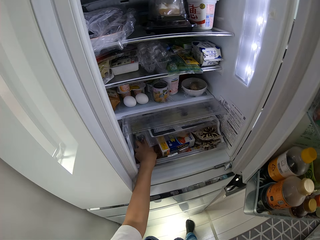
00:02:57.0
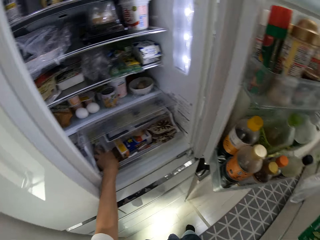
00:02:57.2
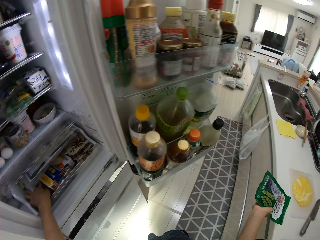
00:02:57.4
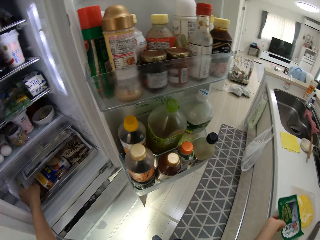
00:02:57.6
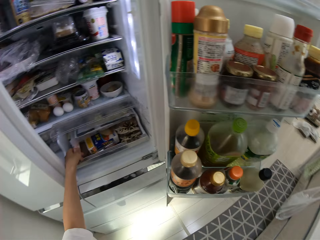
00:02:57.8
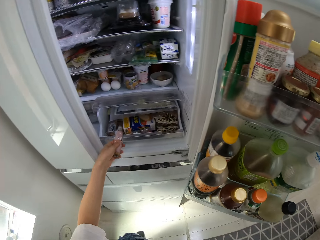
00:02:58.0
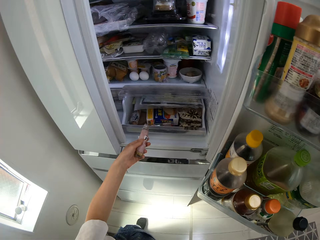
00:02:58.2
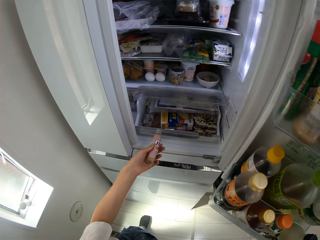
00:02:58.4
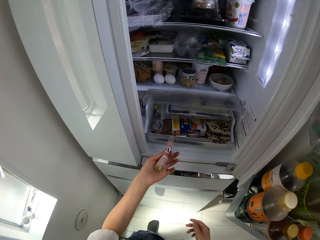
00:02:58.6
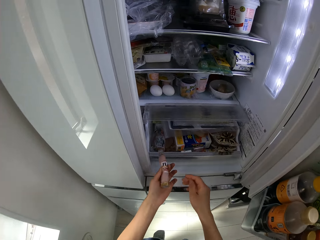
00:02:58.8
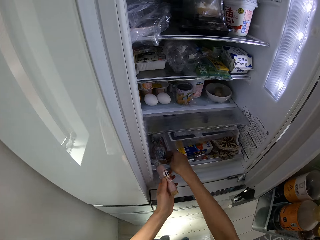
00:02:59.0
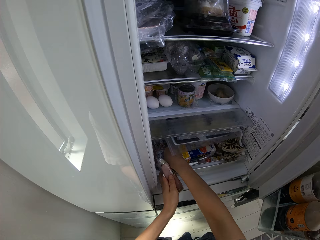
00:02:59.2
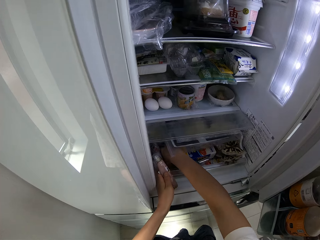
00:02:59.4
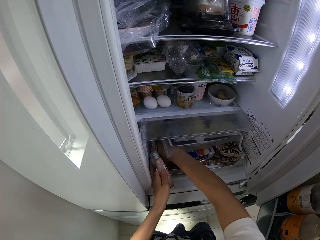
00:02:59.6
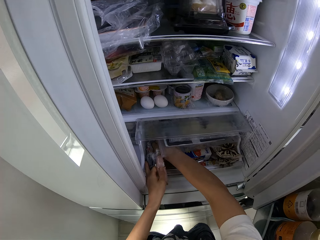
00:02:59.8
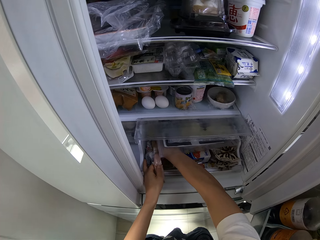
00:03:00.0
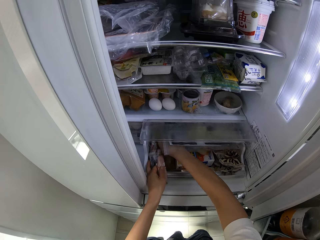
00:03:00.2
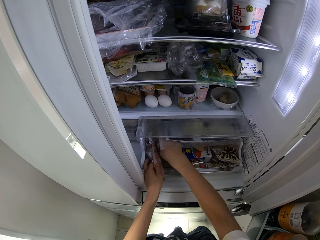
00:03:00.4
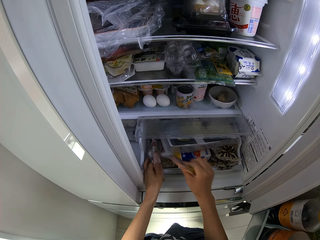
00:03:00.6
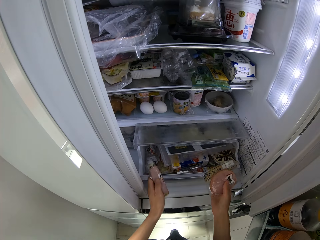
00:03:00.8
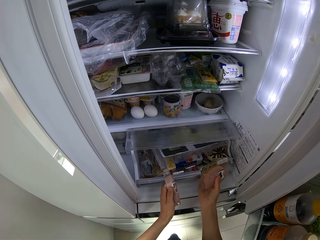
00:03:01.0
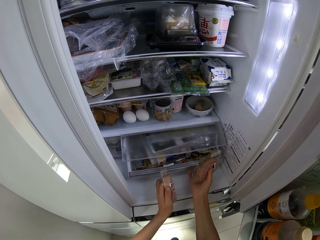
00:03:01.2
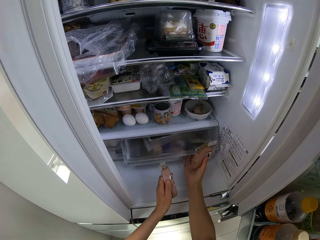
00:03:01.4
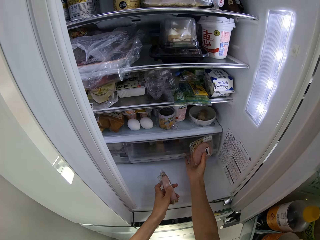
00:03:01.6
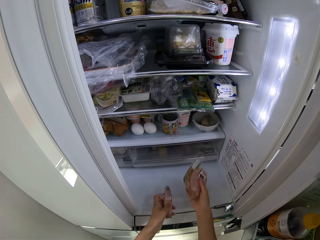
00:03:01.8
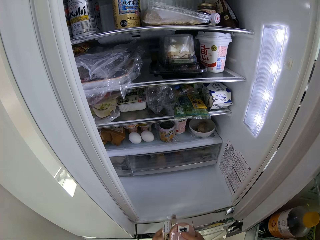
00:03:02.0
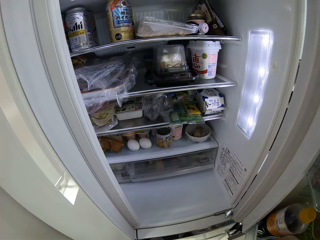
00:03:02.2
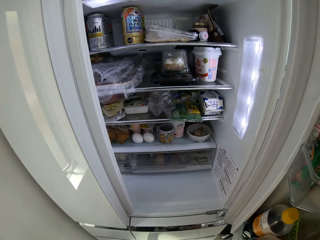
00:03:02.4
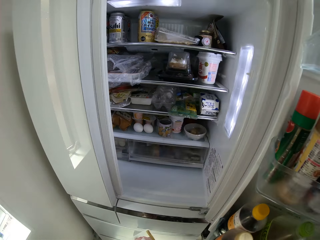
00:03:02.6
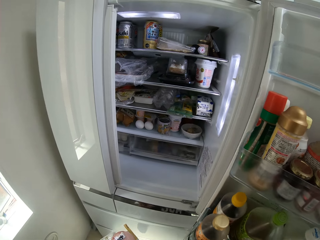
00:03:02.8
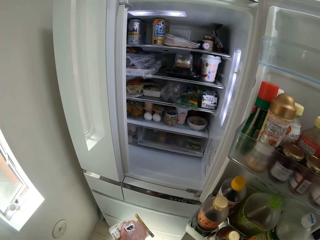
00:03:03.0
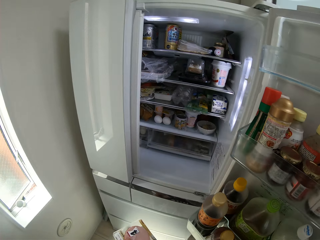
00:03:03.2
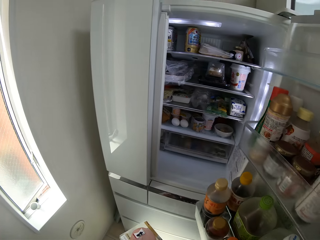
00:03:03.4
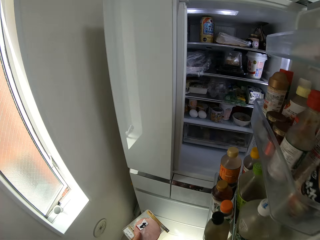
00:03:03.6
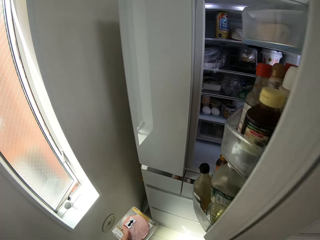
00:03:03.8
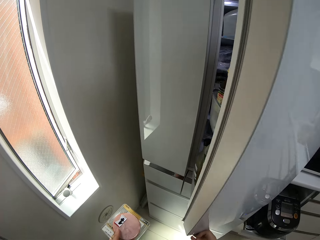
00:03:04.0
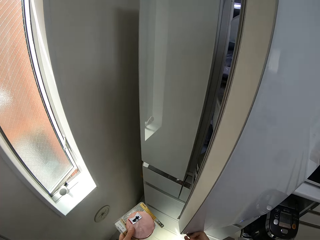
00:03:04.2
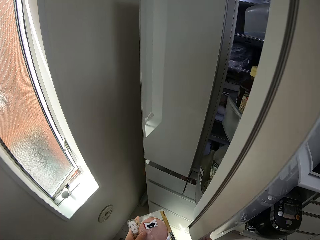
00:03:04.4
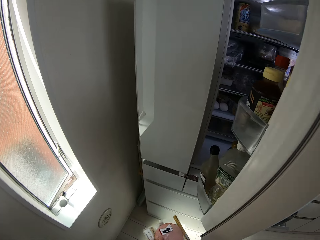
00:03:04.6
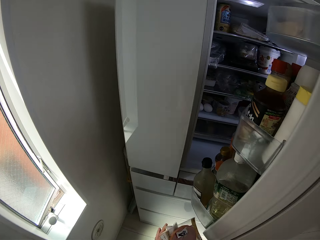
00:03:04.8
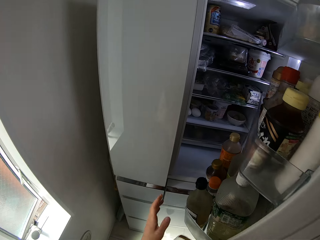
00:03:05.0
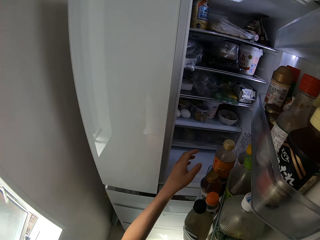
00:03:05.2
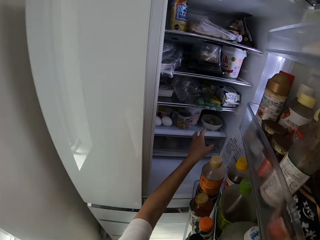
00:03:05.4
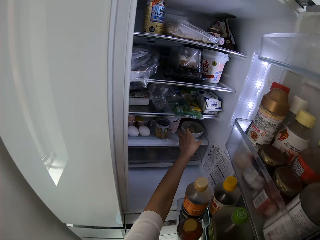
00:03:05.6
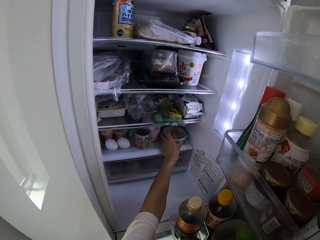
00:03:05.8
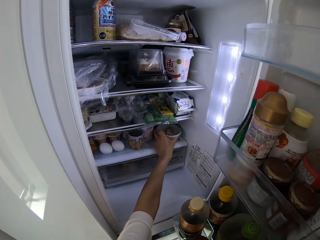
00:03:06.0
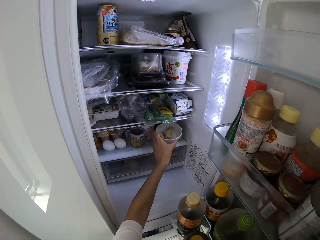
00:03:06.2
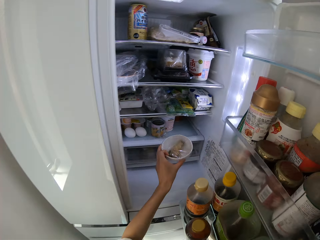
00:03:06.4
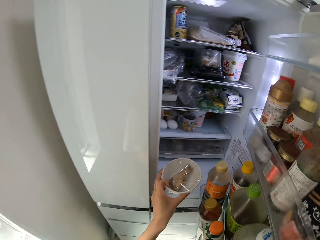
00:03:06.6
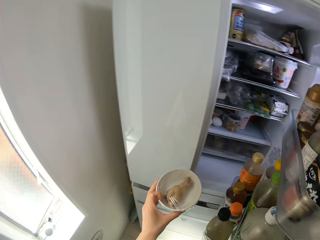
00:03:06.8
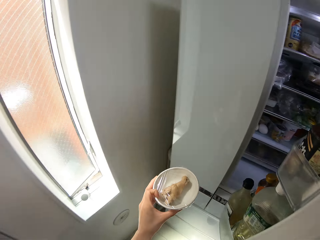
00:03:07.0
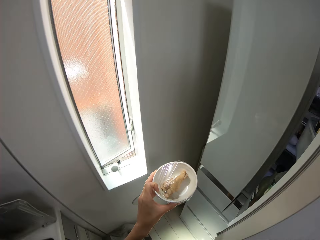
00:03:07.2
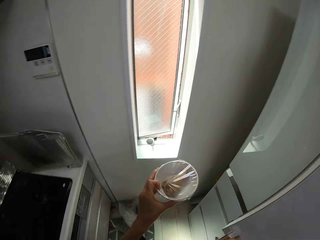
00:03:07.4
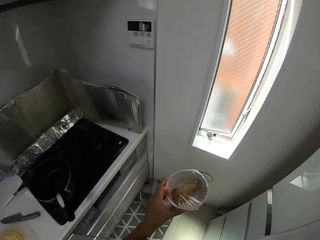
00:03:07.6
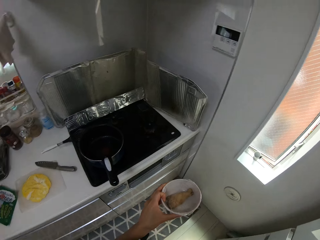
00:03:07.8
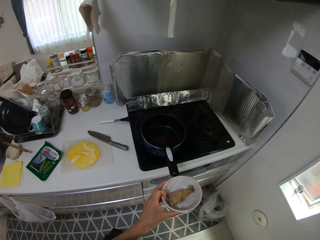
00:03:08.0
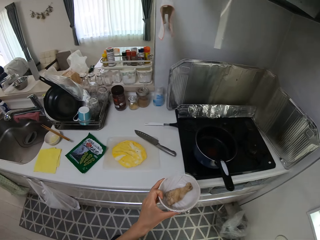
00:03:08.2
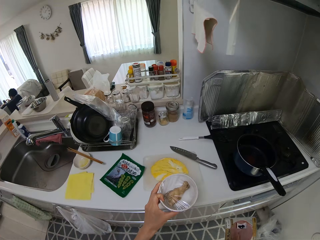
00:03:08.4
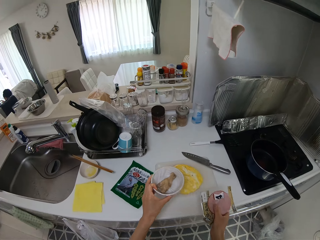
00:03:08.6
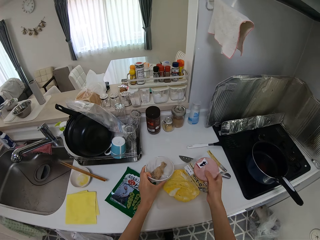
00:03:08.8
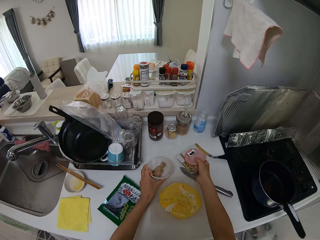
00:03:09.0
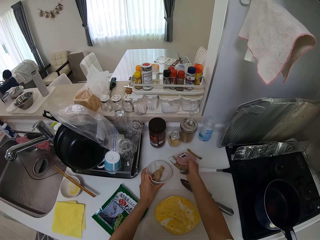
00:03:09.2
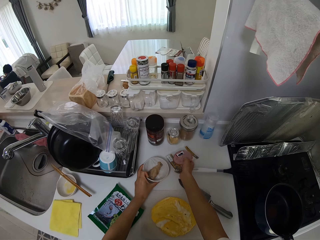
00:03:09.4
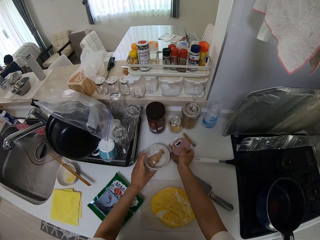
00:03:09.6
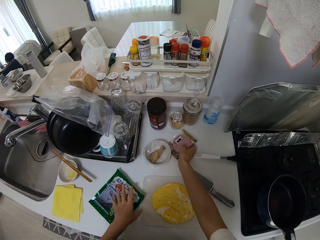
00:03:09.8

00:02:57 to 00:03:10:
The camera wearer picks a tube from the compartment with her left hand. She picks a nylon from the compartment with her right hand. She shuts the compartment of the fridge. She picks a container from the fridge. She closes the fridge door. She walks toward the cooker. She drops the tube on the cabinet.

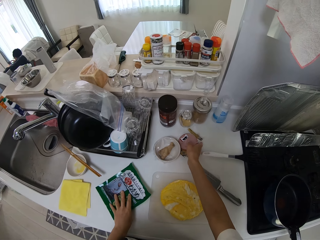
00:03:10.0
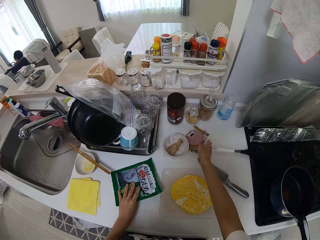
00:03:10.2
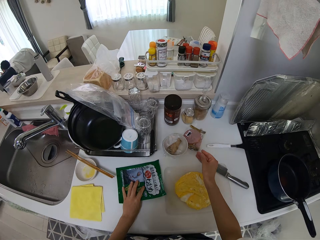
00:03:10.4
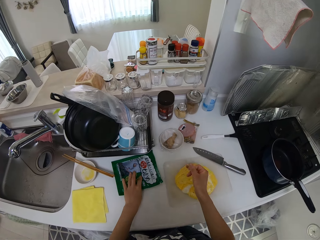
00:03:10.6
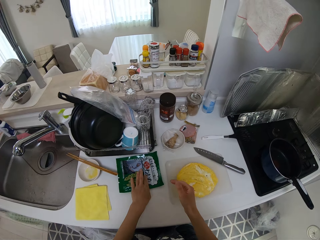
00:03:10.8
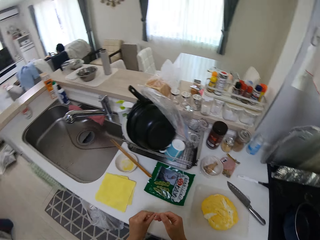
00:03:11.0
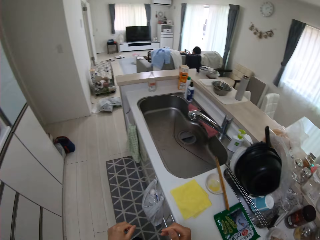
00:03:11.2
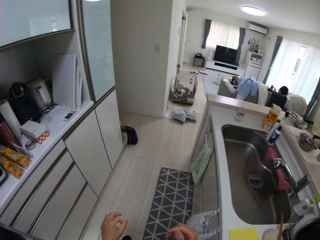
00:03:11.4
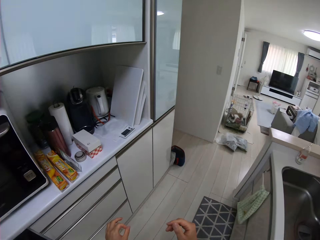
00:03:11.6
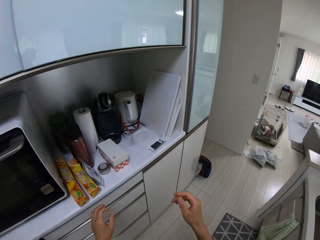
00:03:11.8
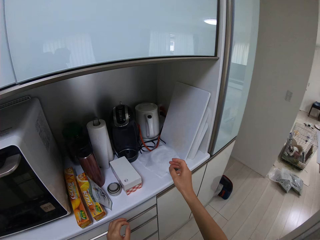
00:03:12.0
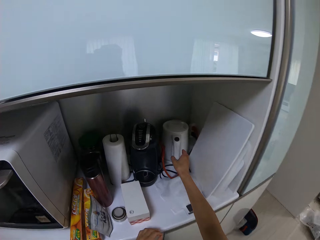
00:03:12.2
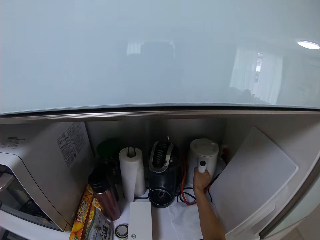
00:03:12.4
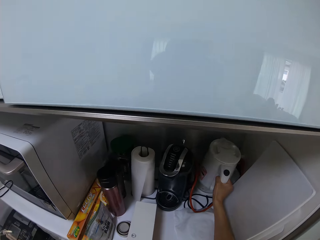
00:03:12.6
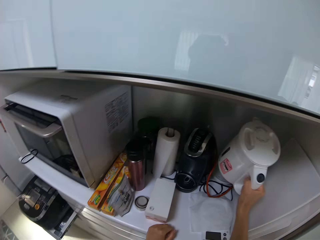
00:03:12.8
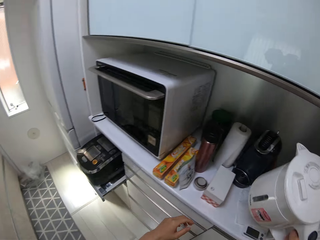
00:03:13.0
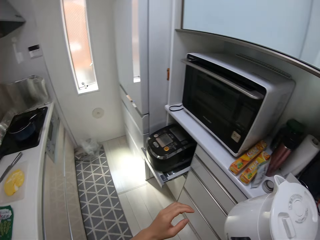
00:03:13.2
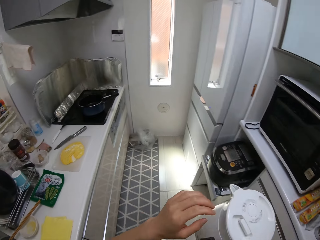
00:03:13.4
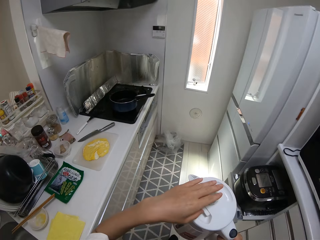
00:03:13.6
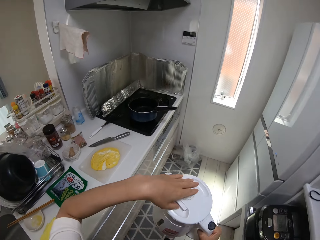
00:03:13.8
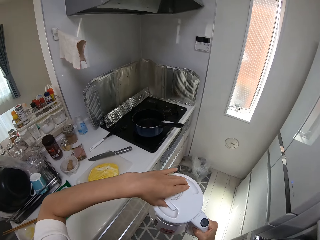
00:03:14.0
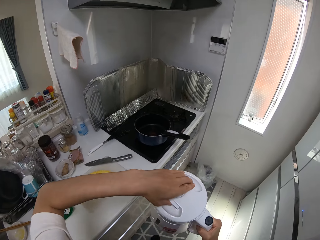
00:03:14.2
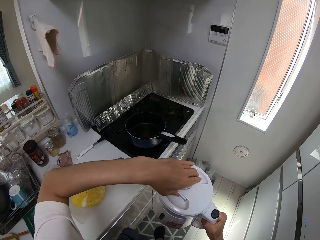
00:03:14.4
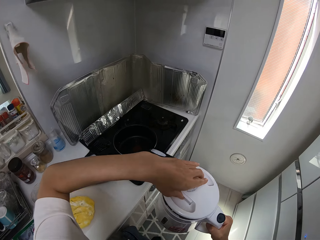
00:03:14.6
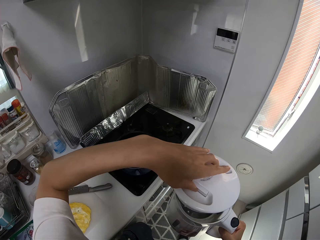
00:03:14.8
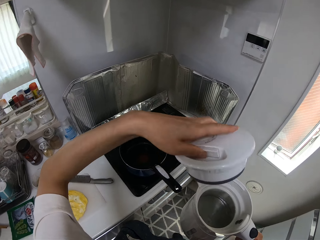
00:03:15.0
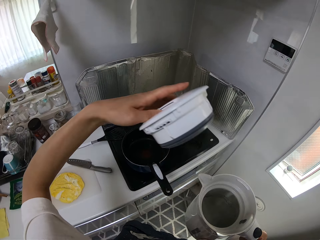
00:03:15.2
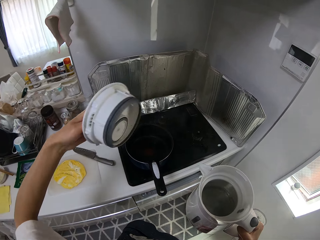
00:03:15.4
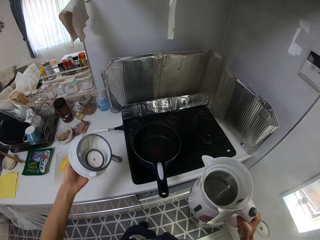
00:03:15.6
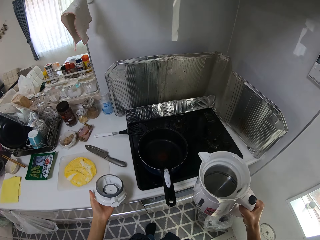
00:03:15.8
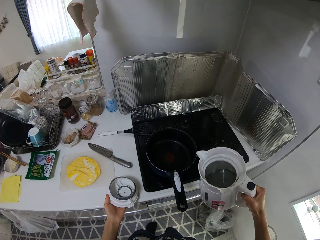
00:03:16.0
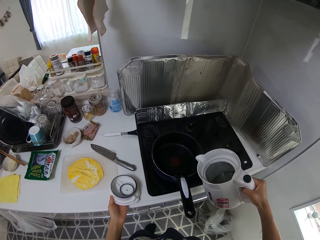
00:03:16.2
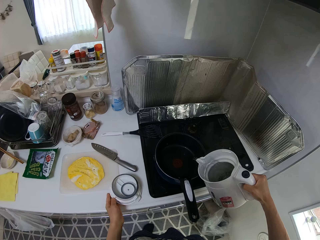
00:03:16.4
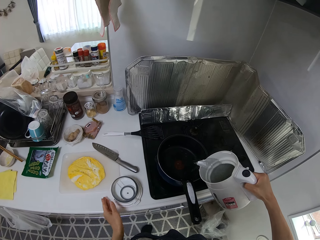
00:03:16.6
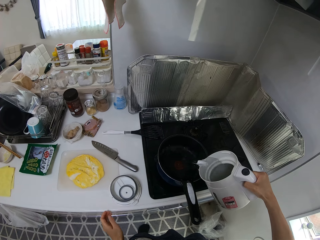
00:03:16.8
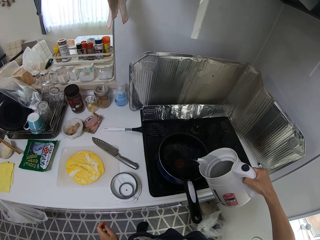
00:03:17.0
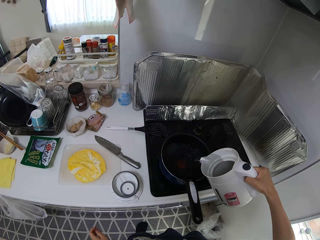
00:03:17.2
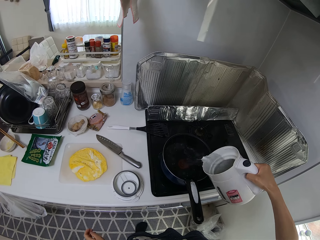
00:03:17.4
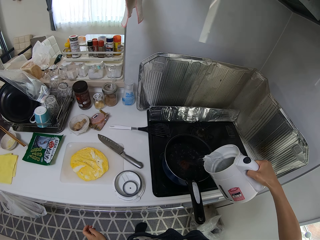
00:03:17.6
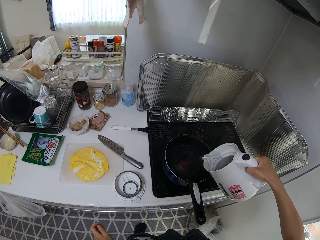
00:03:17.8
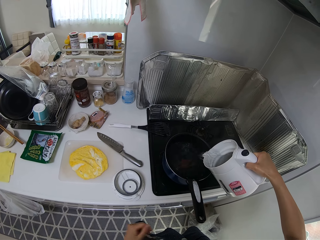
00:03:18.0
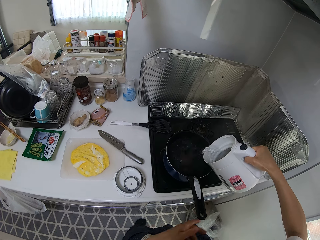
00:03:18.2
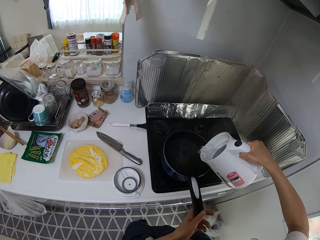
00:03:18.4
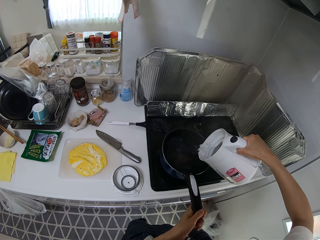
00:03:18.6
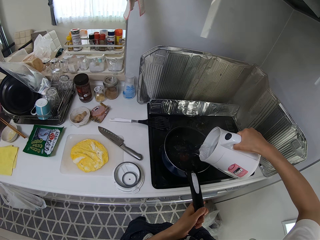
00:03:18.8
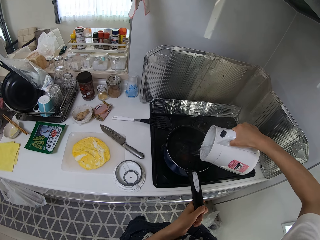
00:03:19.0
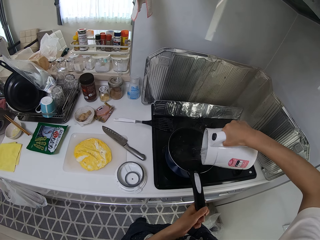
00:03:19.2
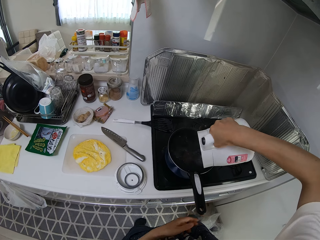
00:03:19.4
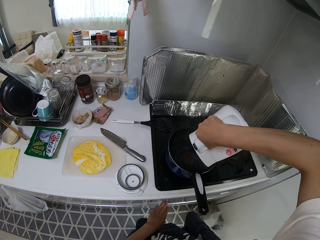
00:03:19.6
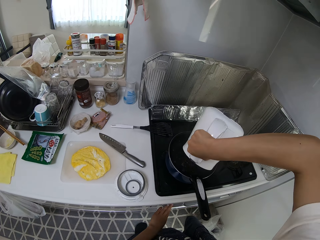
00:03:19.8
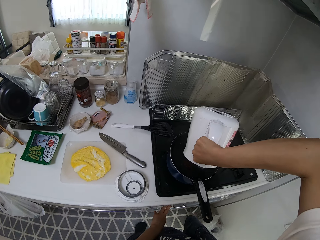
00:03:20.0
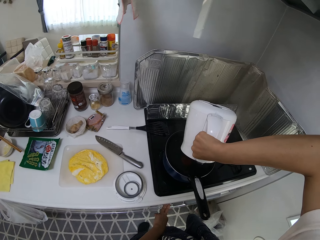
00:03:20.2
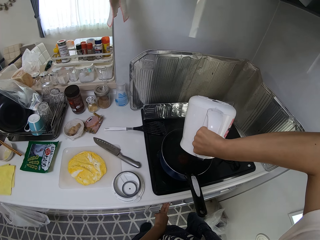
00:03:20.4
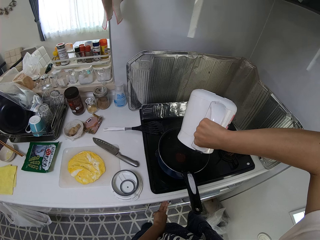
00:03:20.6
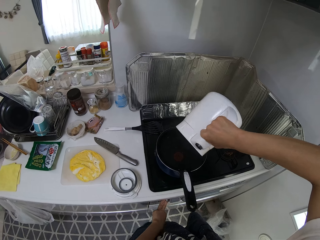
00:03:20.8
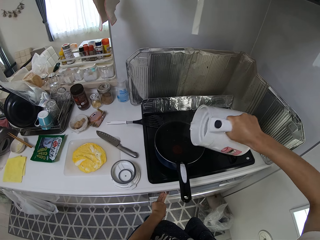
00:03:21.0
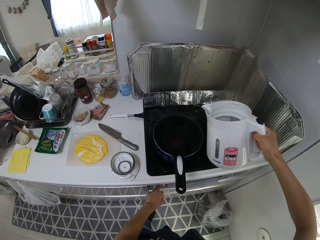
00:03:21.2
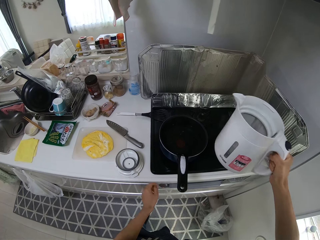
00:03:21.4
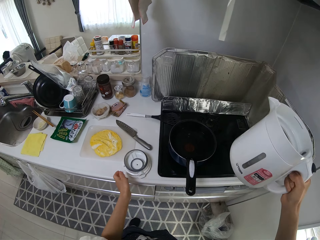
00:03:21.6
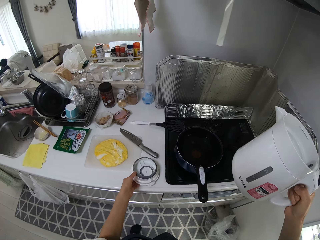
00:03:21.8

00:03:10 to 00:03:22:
The camera wearer puts the bowl on the counter and drops the nylon on the cabinet. She holds something. She touches the nylon on the cabinet. She pulls her hand off something. She walks around the kitchen. She picks a water heater or electric jug from the shelf in the kitchen with her right hand. She walks around the kitchen. She removes the lid of the water heater with her left hand. She drops the lid of the water heater on the cabinet. She pours water from the water heater into the frypan. She holds the handle of the frypan. She presses a button on the gas cooker. She lifts the electric jug off the pan.
